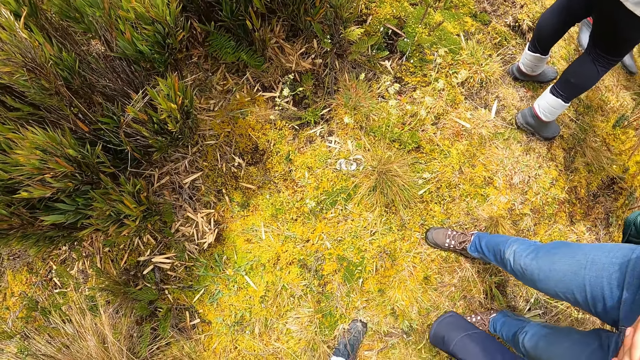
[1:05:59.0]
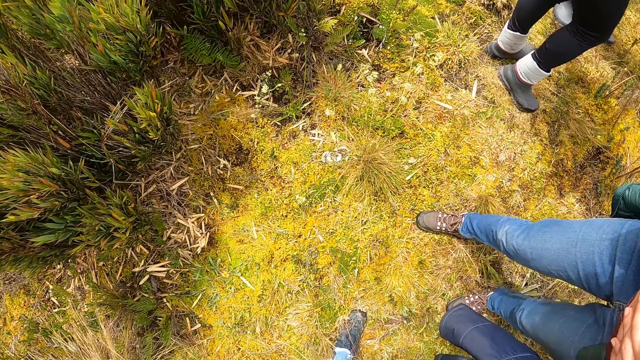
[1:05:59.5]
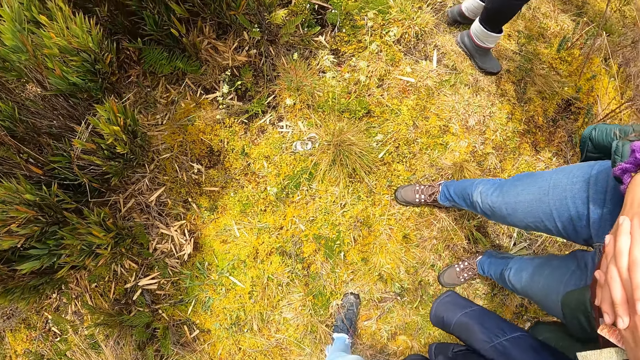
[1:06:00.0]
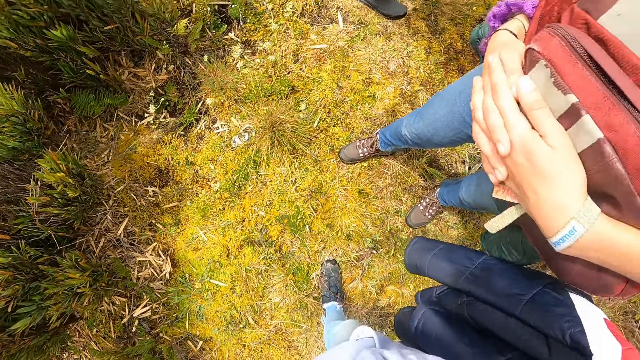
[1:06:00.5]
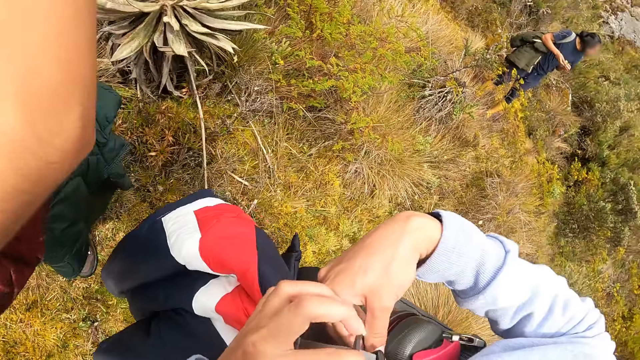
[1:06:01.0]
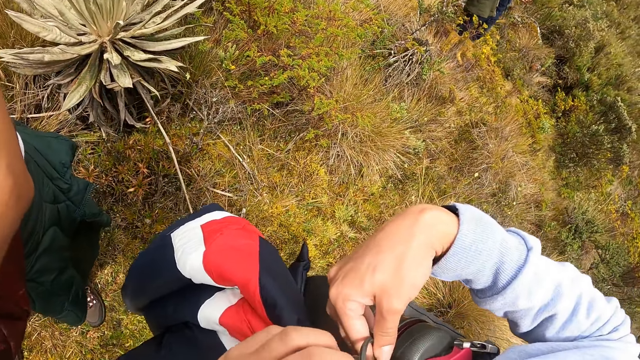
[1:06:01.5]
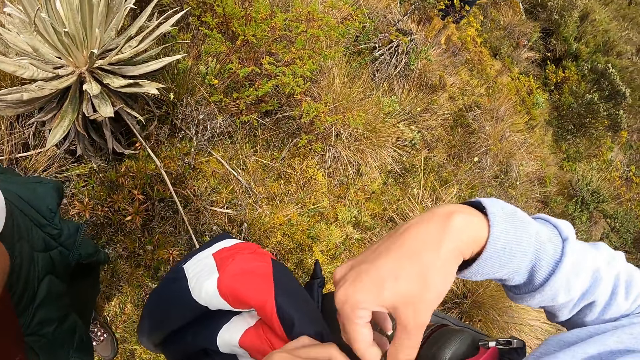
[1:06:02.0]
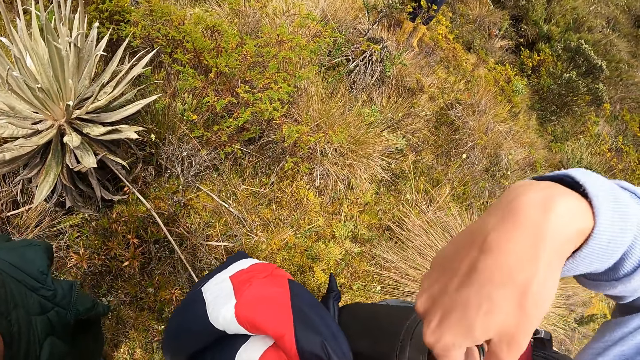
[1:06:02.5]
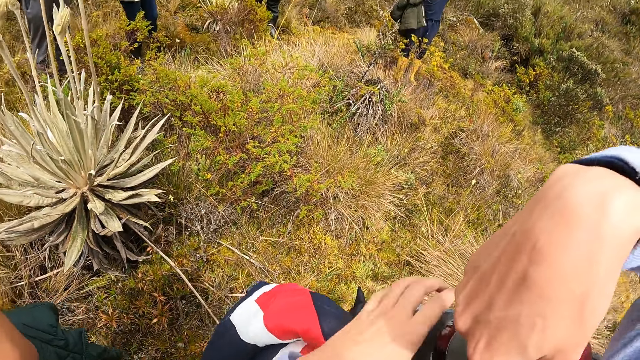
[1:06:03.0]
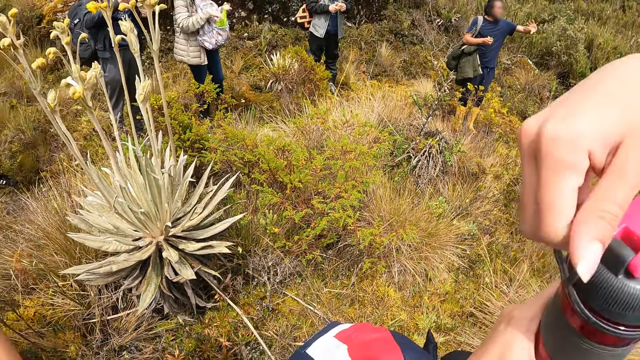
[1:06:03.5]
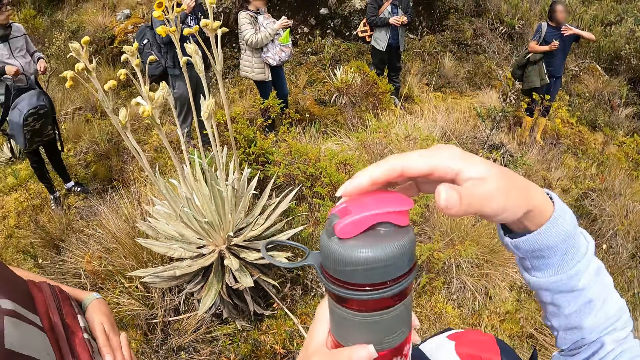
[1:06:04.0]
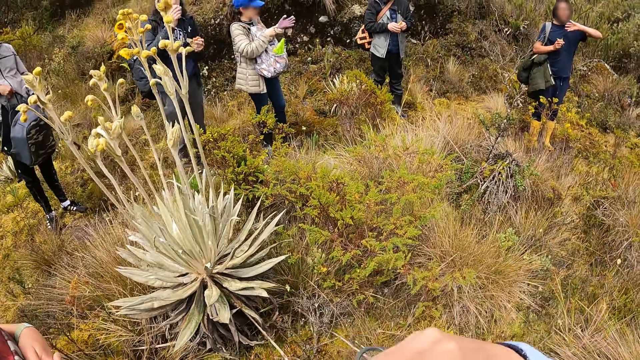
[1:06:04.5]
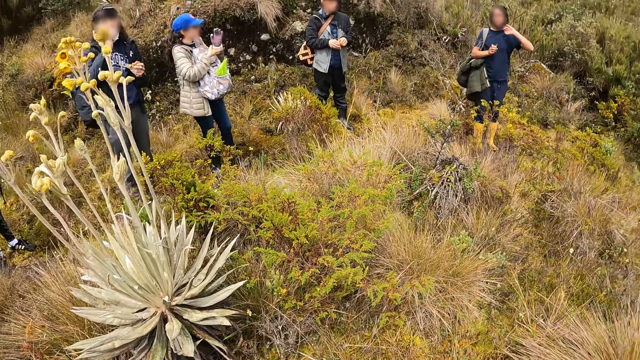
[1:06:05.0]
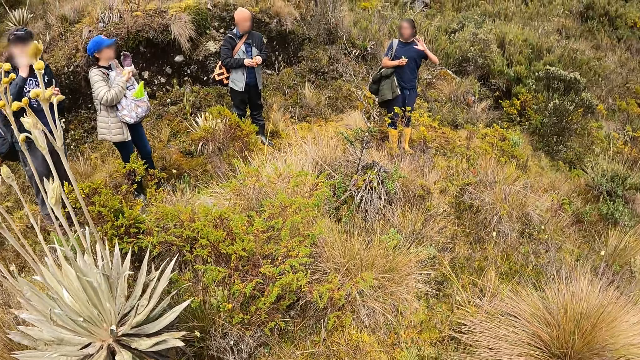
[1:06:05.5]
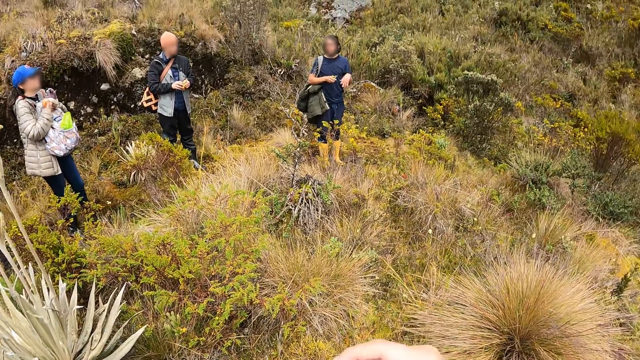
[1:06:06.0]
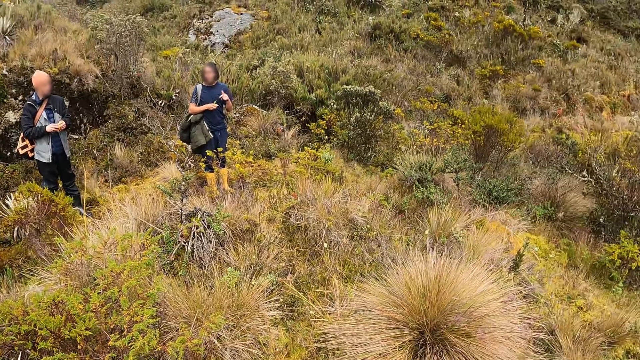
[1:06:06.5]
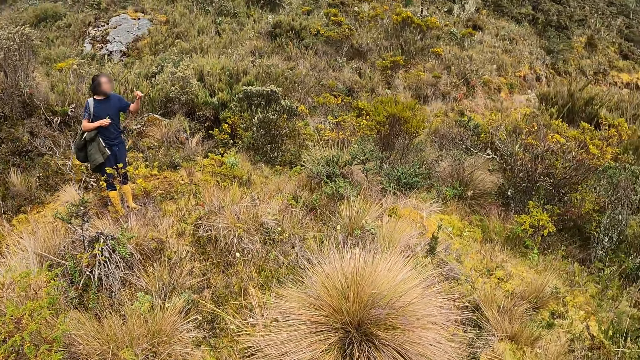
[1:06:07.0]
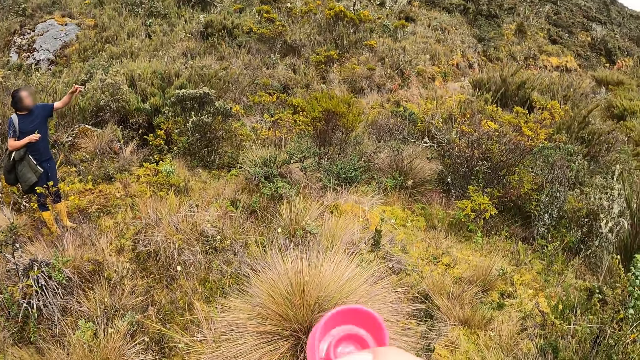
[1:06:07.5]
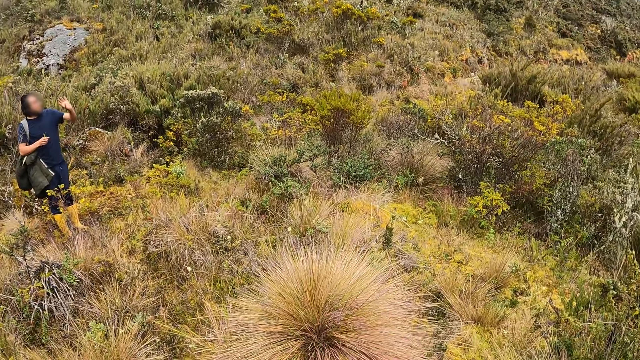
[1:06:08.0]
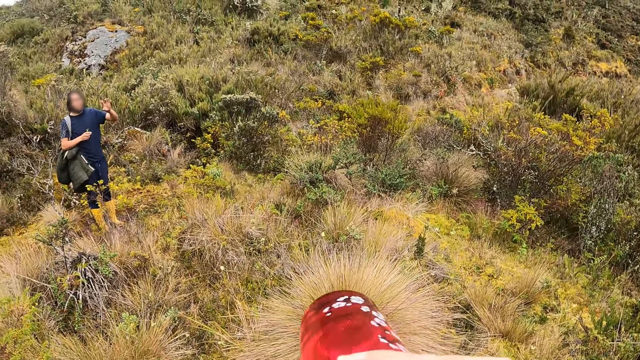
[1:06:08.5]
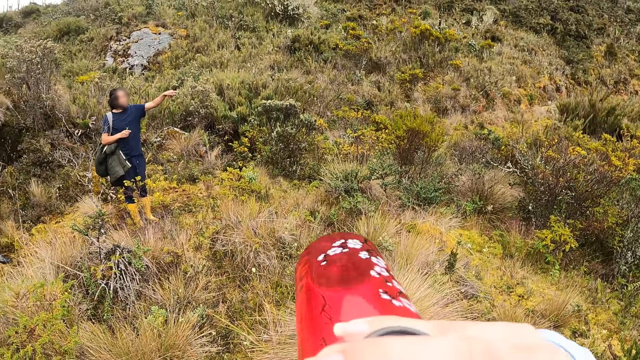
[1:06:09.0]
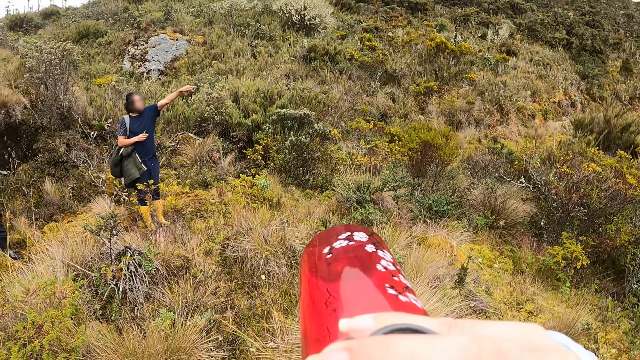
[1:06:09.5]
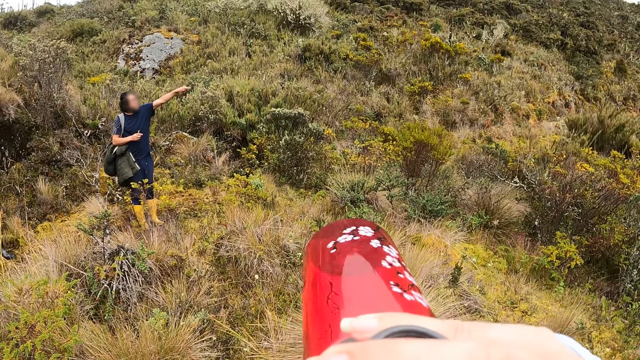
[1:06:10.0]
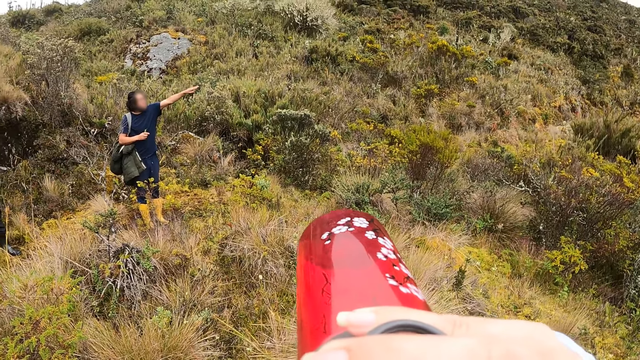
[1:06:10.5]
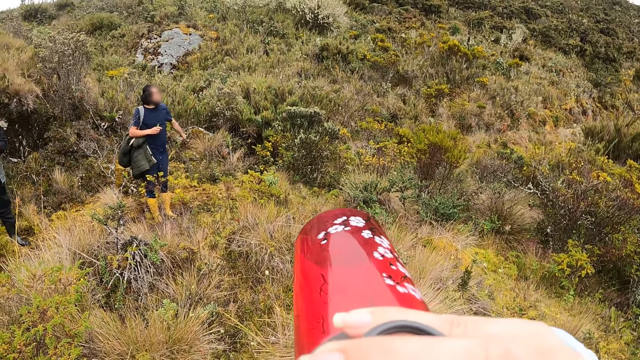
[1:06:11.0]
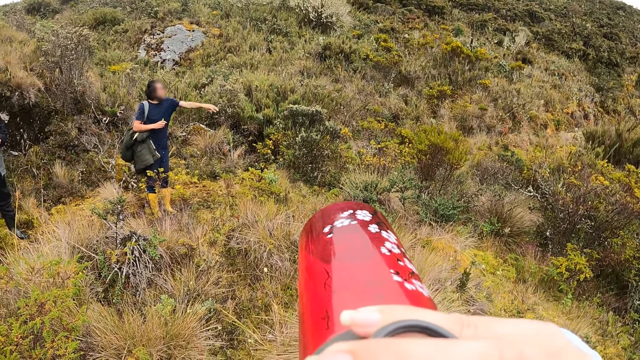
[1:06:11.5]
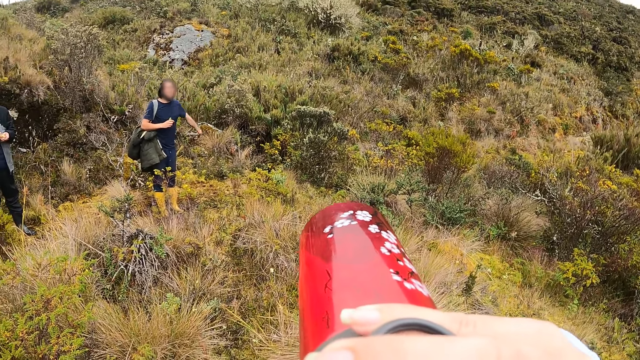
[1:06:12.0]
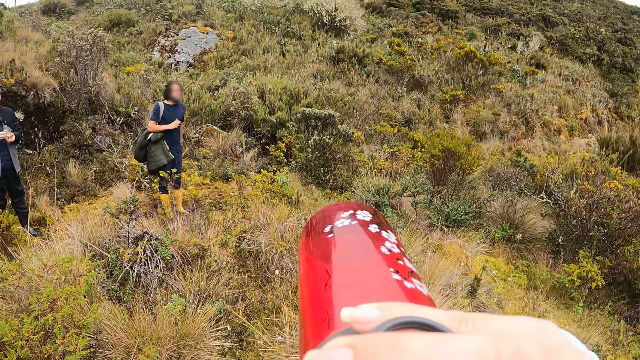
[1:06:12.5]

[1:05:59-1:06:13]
The camera wearer takes out a water bottle from her bag with her right hand. She opens the bag. She opens the bottle. She drinks from the water bottle in her right hand.

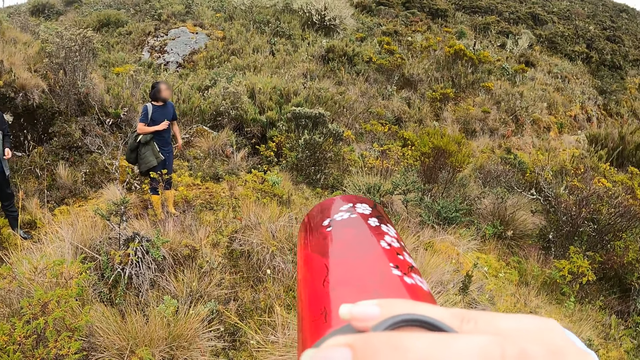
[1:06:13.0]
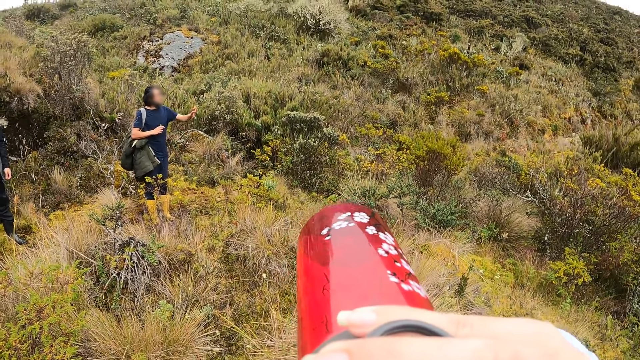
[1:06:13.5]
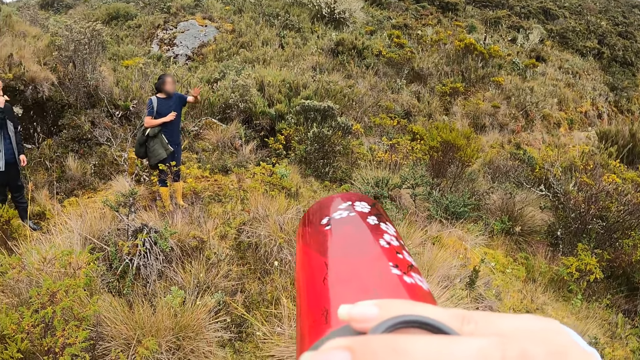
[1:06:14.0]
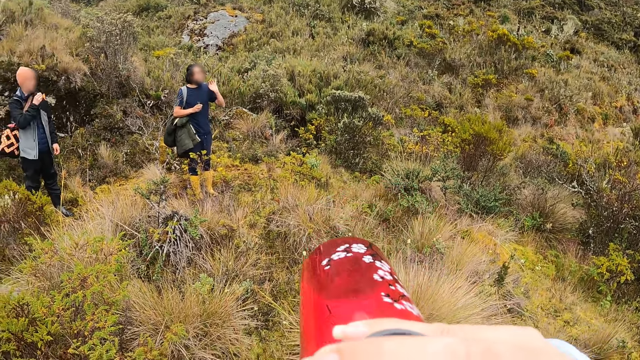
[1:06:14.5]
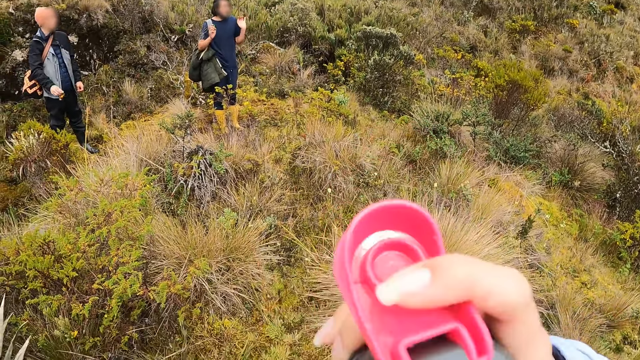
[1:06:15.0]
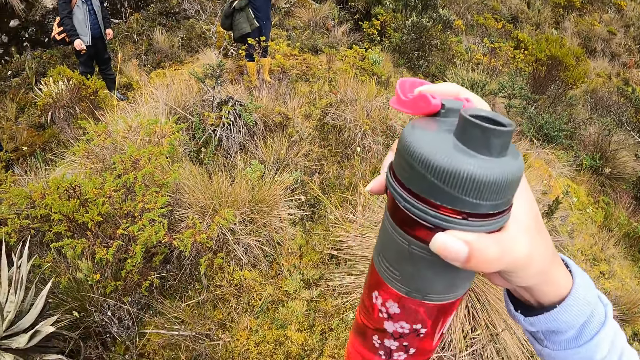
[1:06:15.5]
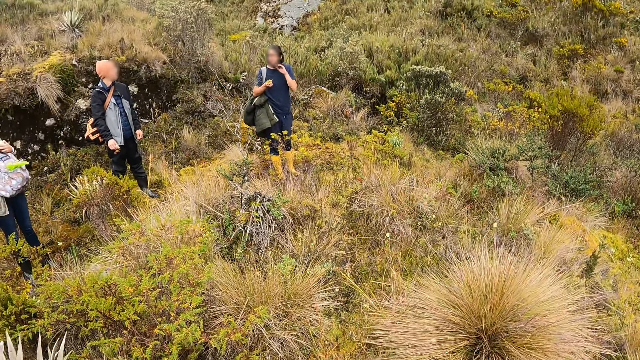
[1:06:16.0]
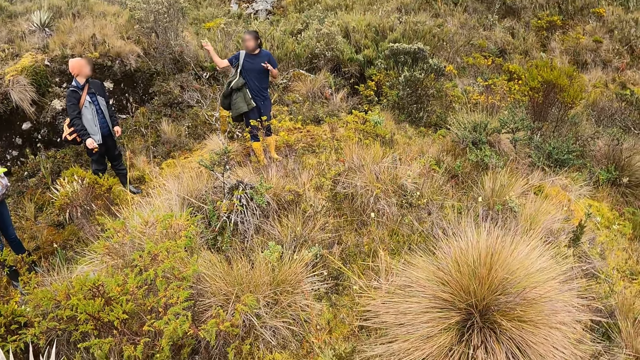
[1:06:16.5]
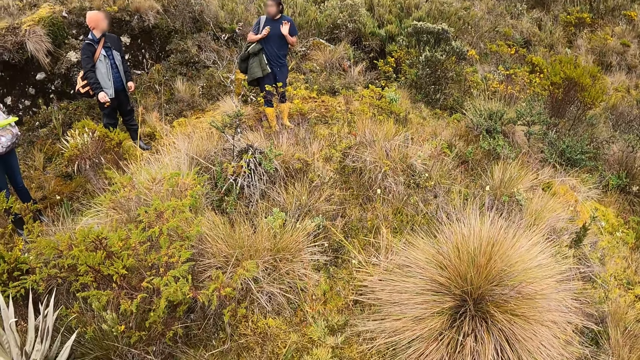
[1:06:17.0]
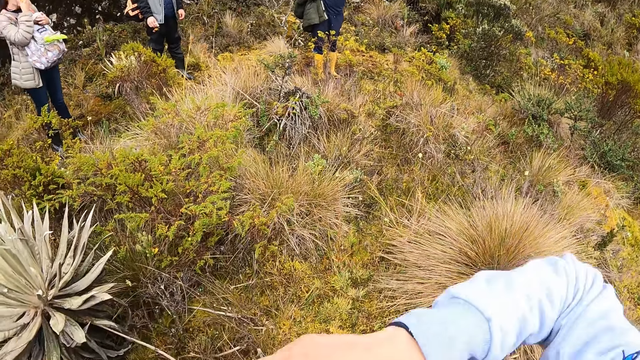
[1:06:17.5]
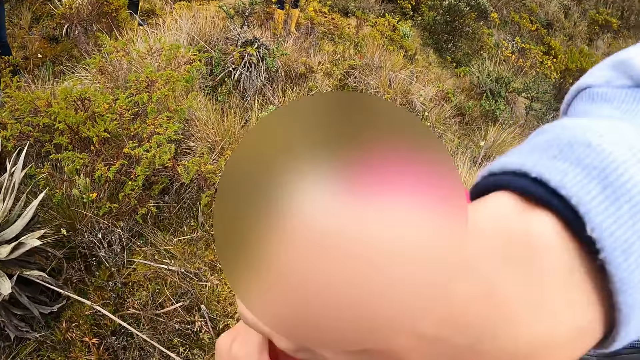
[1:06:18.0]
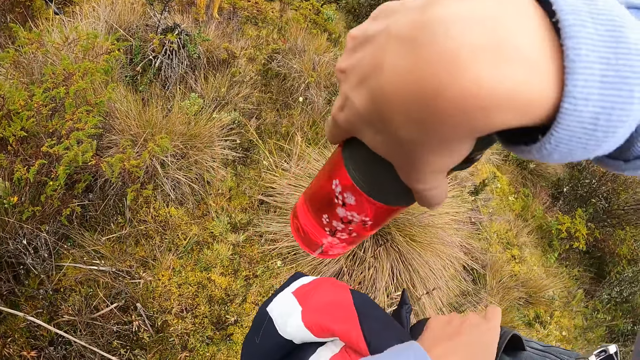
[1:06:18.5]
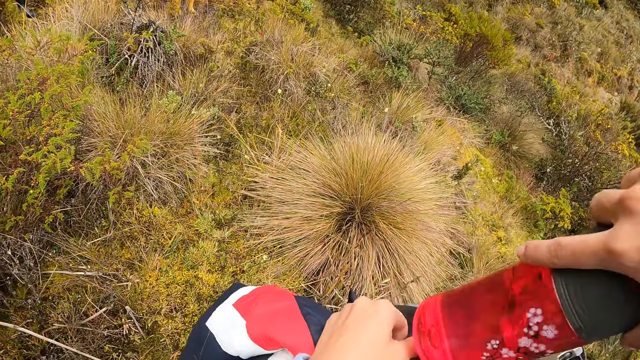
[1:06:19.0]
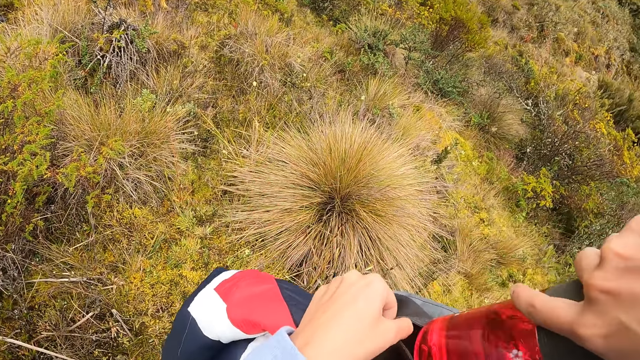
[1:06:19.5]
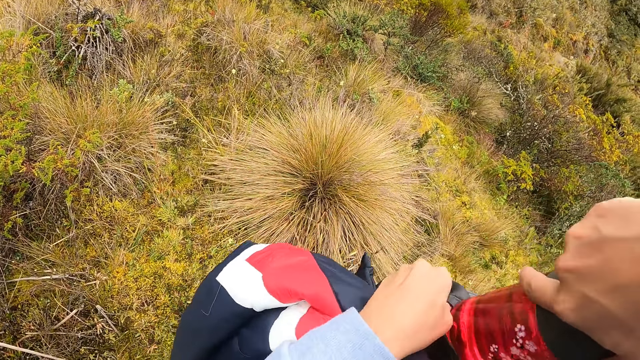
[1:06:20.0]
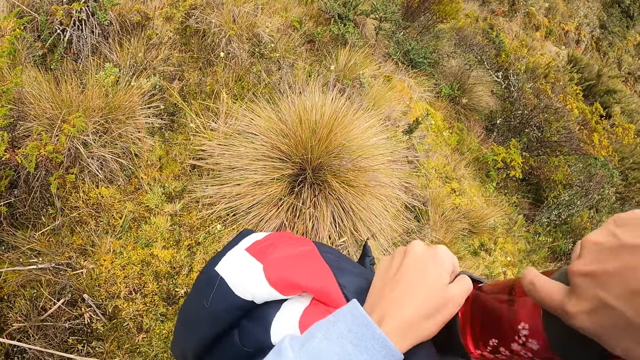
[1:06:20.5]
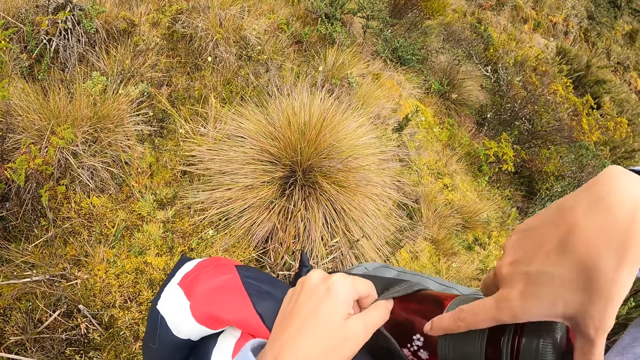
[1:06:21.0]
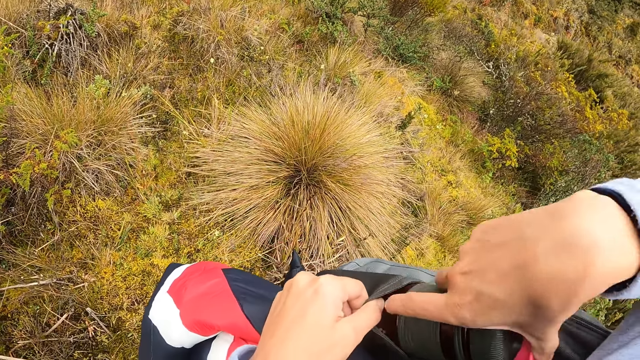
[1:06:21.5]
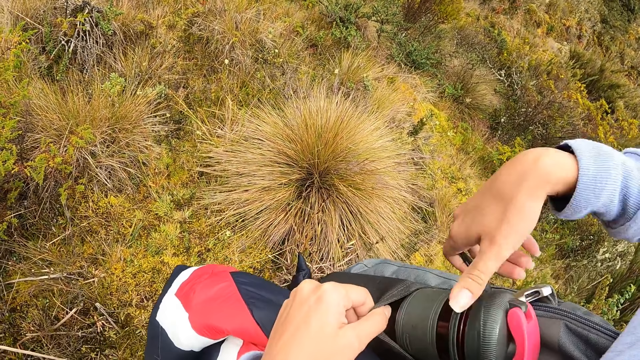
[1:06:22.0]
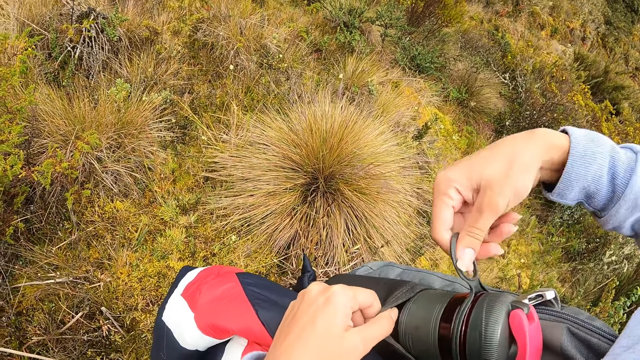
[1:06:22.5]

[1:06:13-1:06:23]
The camera wearer looks at the bottle. She puts the water bottle inside her bag with her right hand.
